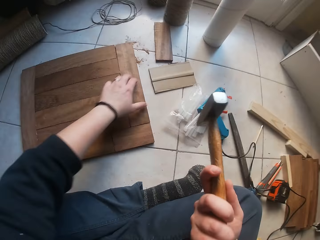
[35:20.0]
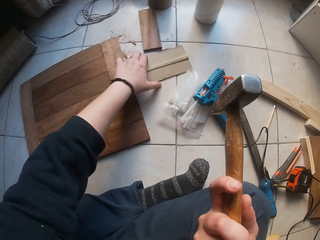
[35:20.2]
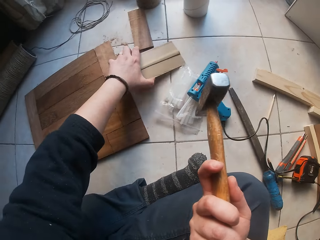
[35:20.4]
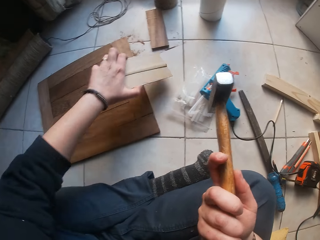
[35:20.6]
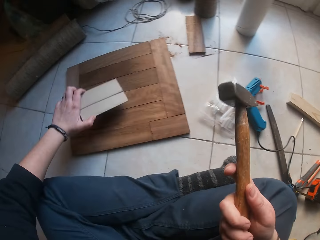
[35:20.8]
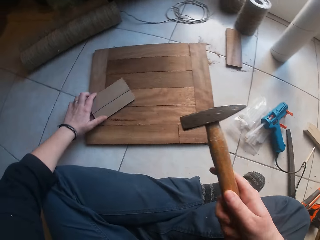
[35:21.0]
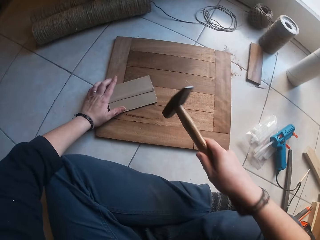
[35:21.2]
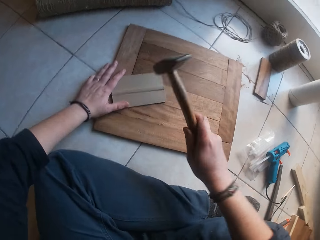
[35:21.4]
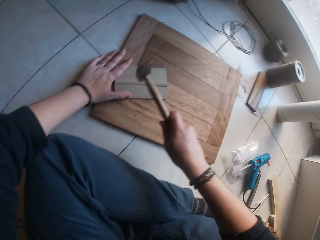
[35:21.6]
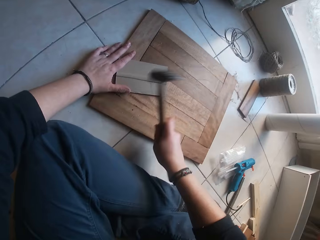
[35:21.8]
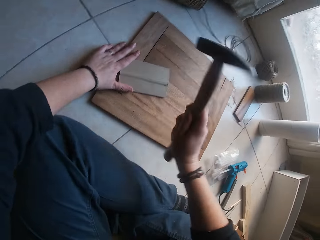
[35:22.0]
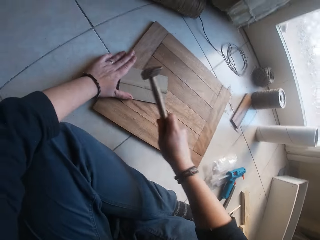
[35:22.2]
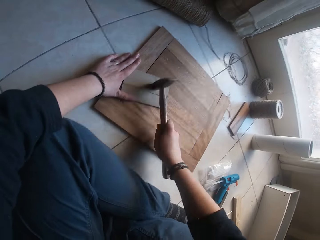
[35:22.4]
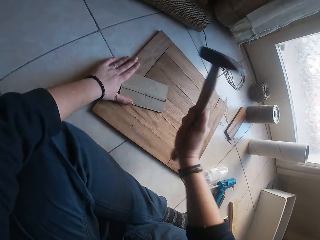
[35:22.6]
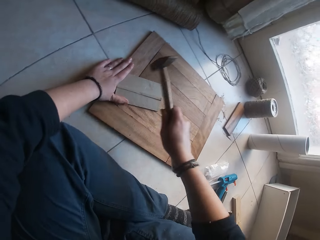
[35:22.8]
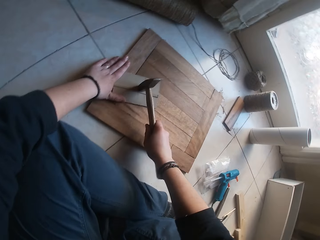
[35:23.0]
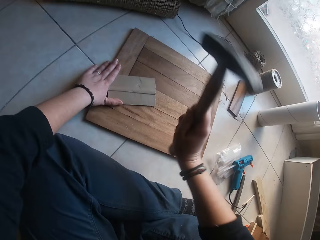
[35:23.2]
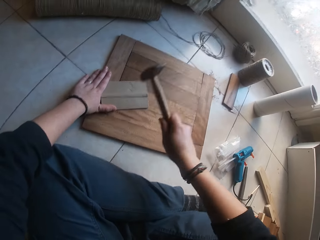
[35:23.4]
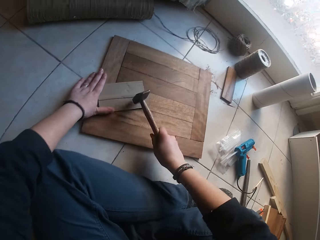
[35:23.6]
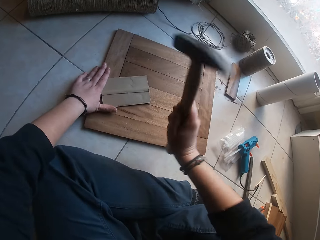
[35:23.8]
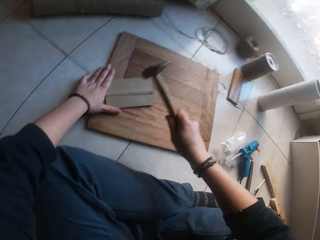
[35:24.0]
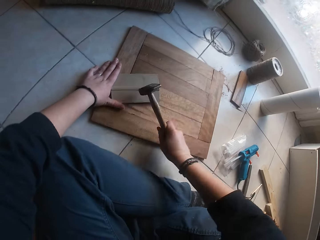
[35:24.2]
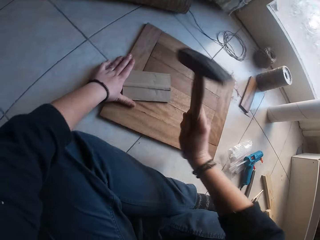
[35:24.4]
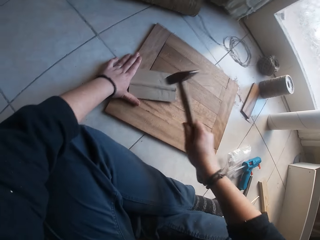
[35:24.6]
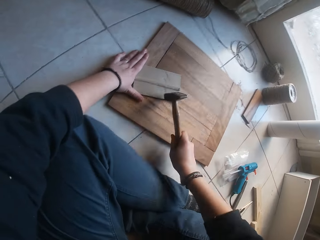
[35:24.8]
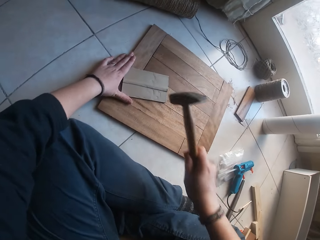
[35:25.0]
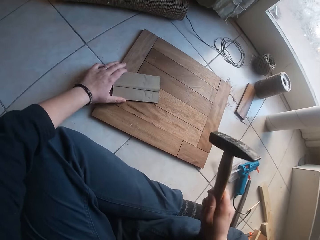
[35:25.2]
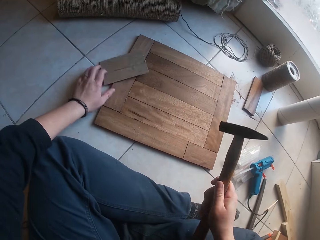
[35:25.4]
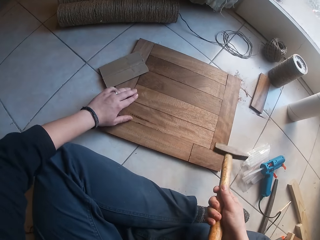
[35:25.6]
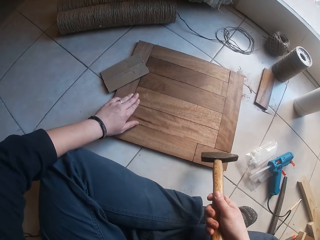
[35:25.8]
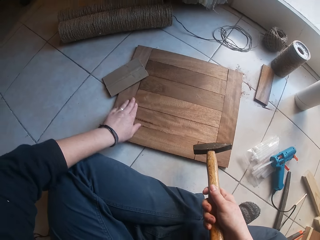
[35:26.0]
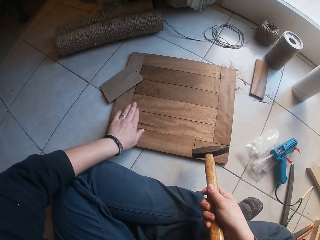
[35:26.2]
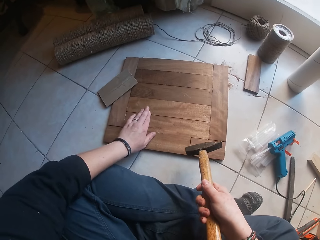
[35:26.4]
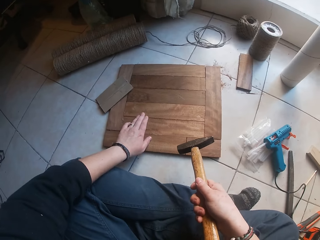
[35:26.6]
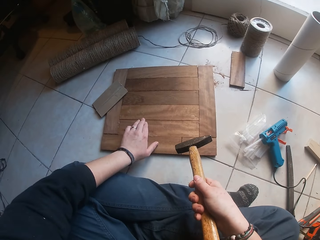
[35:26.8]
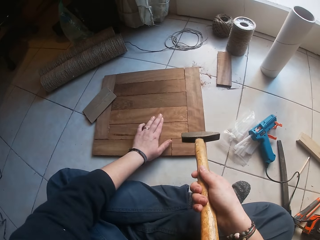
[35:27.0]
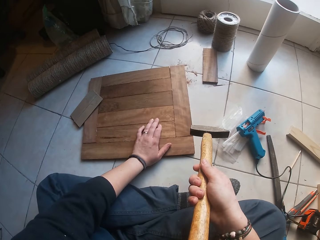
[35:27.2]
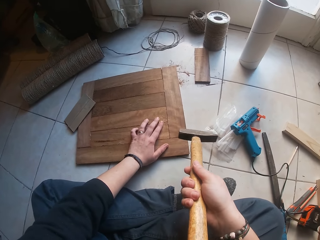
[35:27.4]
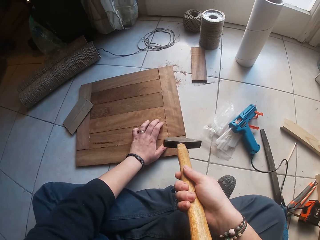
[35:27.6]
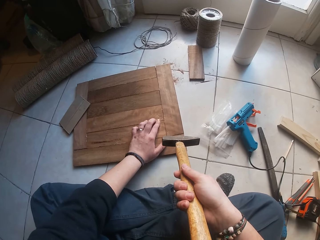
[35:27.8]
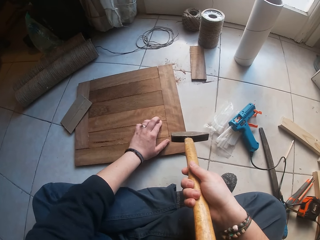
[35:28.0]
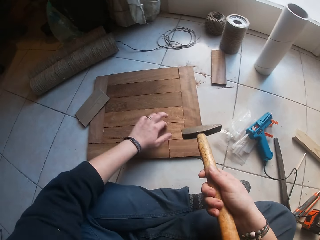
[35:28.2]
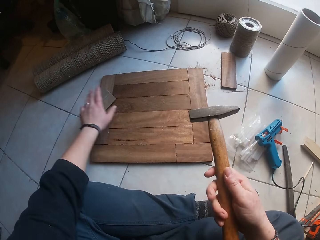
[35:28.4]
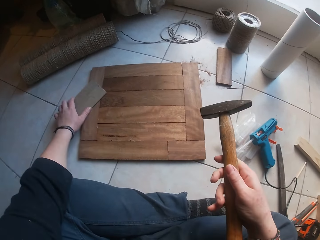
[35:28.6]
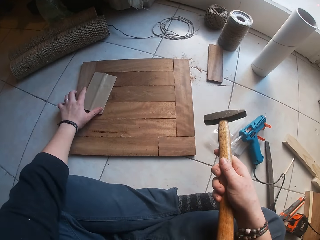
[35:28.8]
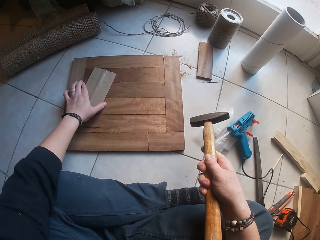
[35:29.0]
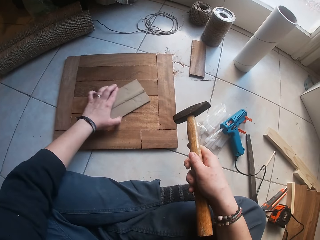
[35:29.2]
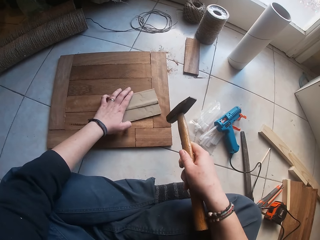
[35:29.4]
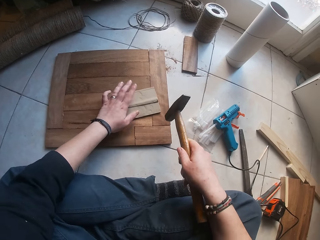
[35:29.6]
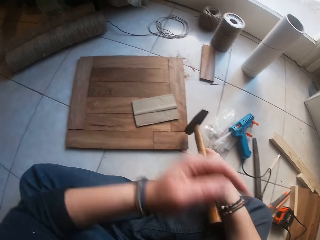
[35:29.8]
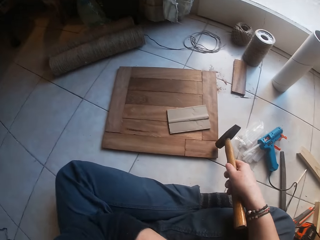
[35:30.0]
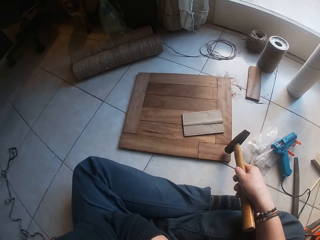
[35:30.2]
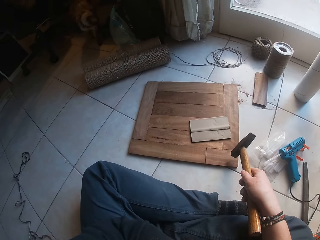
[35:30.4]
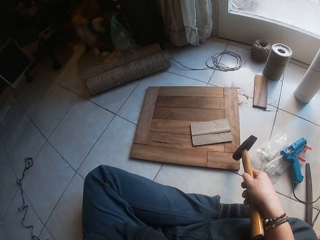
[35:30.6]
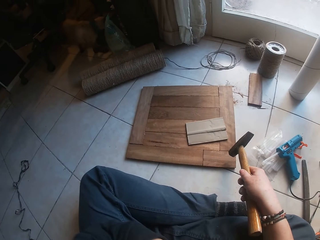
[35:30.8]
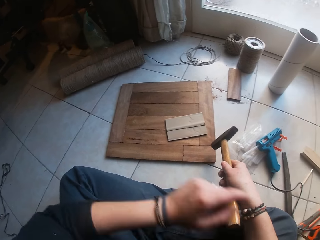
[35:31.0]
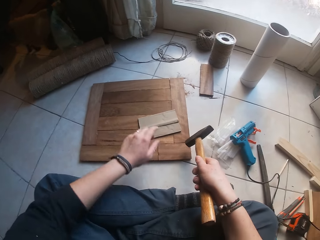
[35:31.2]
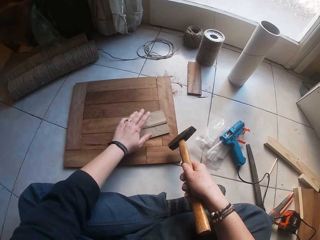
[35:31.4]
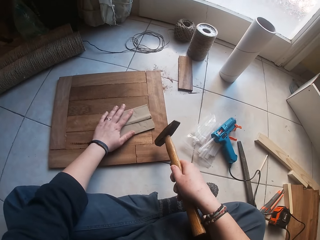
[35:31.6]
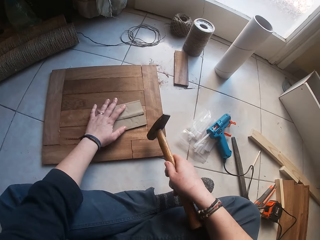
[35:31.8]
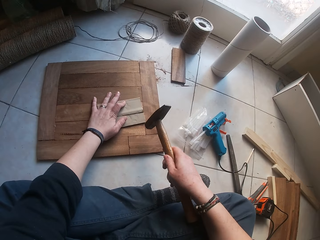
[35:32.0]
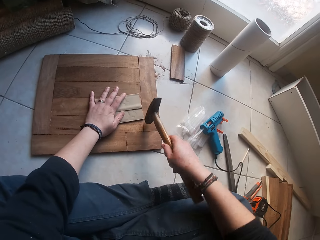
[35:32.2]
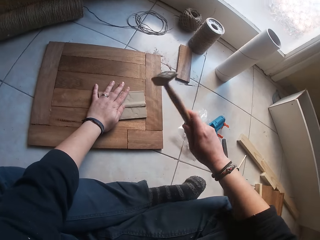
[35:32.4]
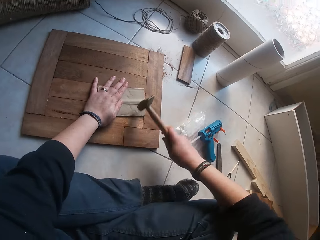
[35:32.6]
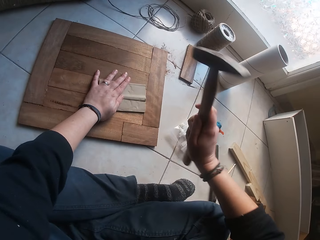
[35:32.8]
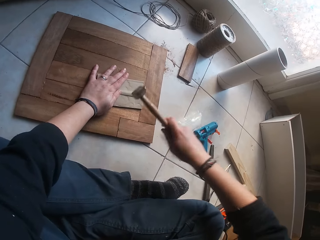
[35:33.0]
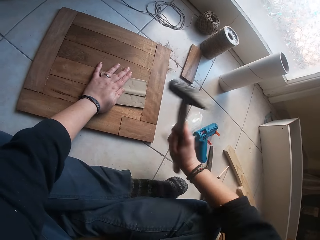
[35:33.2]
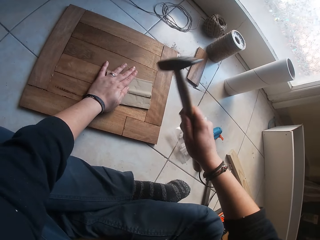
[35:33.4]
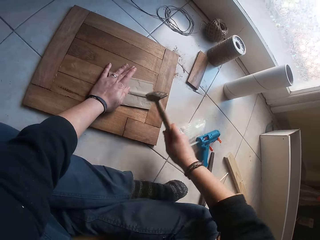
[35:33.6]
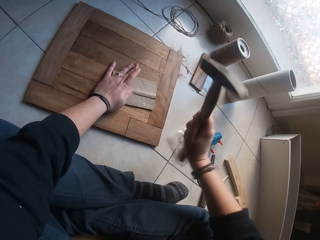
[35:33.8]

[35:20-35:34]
The camera wearer picks up the carton paper from the floor with his left hand. He places the carton paper on the wooden structure with his left hand. He hits the carton paper on the wooden structure on the floor with the hammer in his right hand. He adjusts the carton paper on the wooden structure with his left hand. He touches the wooden structure on the floor with his left hand. He adjusts the carton paper on the wooden structure with his left hand. He raises his left hand towards his face. He adjusts the carton paper on the wooden structure with his left hand. He hits the carton paper on the wooden structure on the floor with the hammer in his right hand.

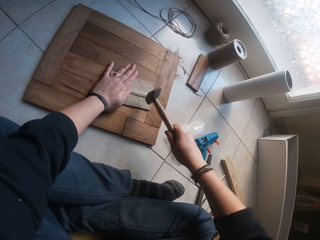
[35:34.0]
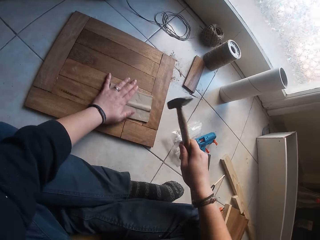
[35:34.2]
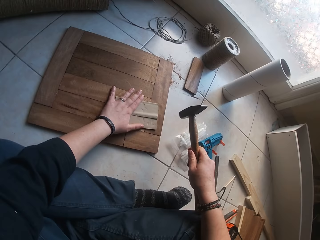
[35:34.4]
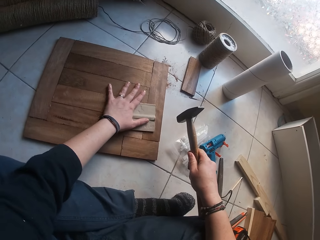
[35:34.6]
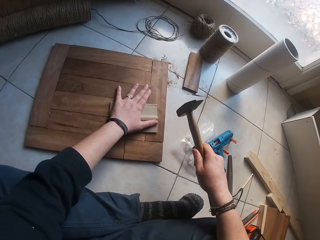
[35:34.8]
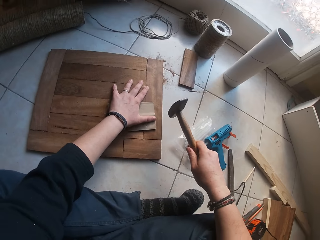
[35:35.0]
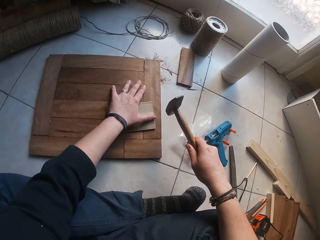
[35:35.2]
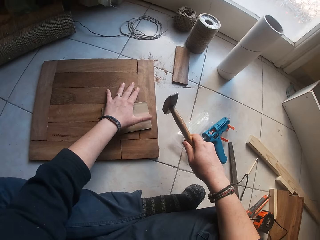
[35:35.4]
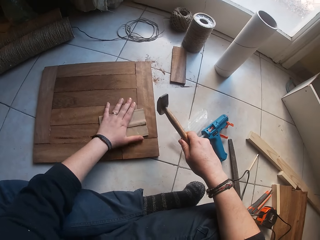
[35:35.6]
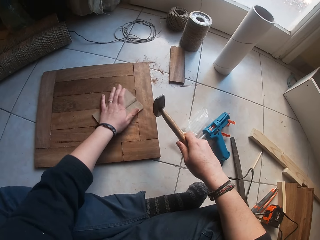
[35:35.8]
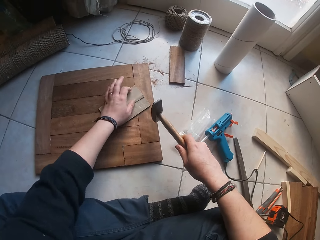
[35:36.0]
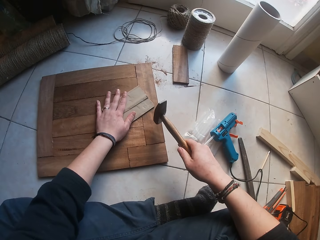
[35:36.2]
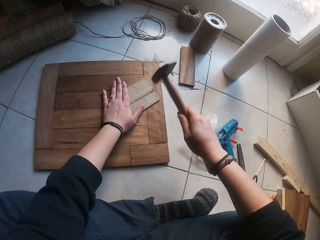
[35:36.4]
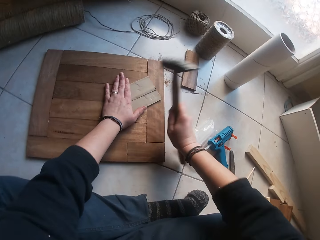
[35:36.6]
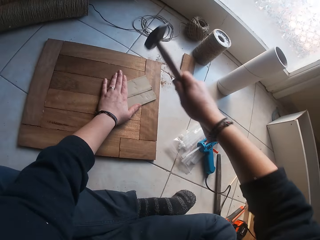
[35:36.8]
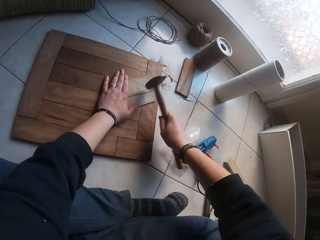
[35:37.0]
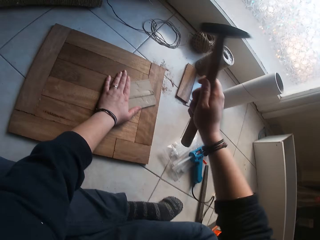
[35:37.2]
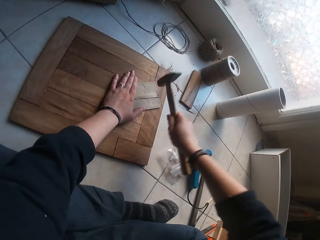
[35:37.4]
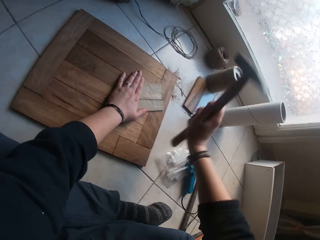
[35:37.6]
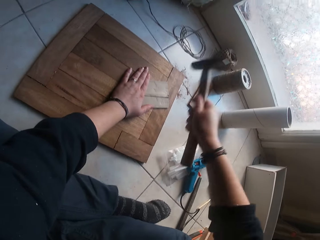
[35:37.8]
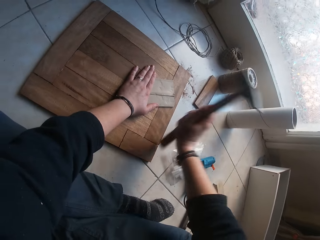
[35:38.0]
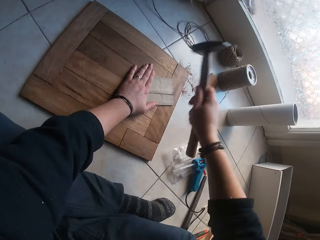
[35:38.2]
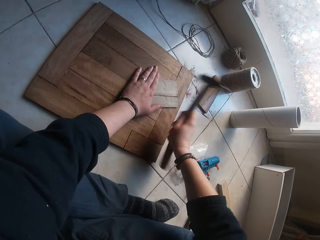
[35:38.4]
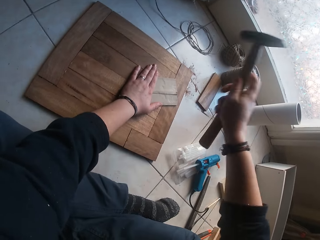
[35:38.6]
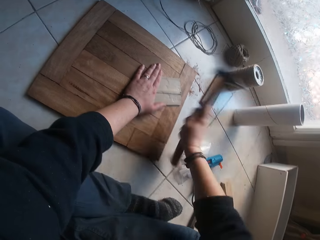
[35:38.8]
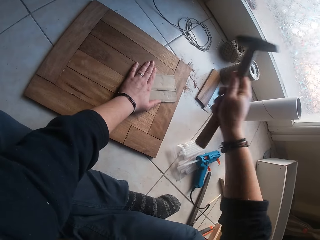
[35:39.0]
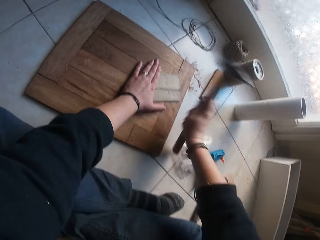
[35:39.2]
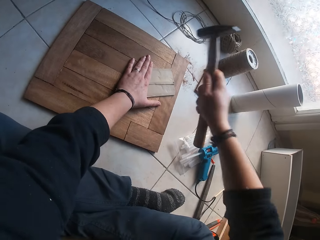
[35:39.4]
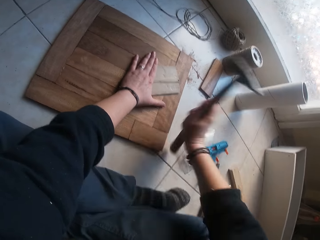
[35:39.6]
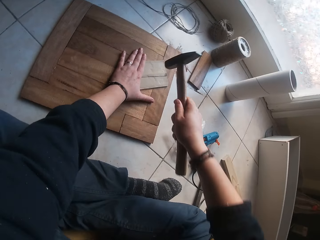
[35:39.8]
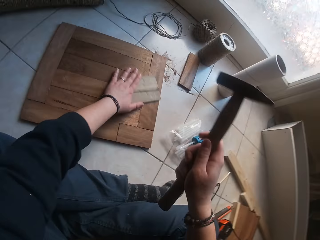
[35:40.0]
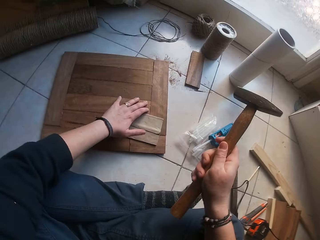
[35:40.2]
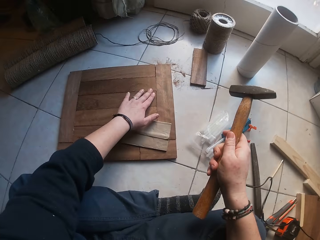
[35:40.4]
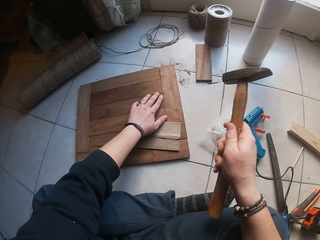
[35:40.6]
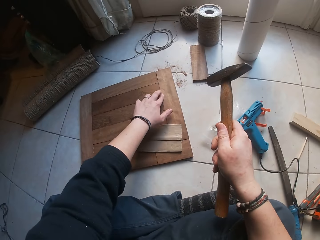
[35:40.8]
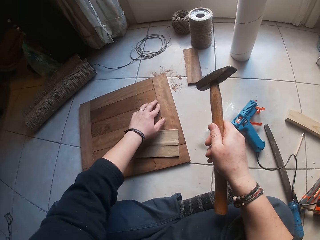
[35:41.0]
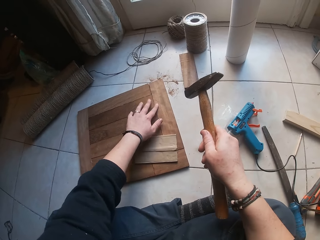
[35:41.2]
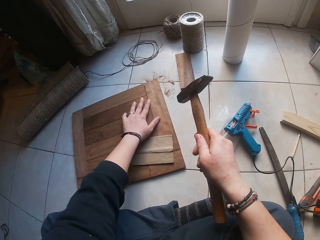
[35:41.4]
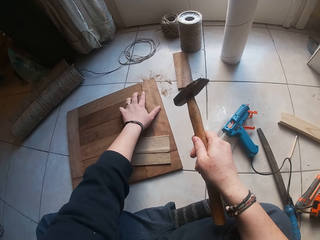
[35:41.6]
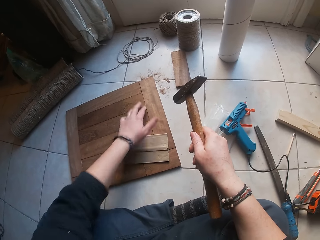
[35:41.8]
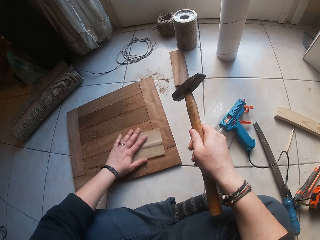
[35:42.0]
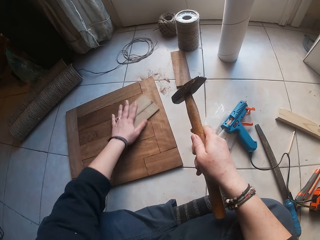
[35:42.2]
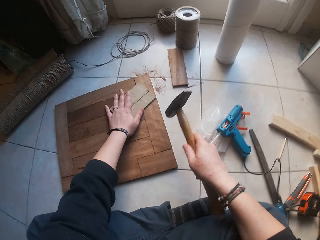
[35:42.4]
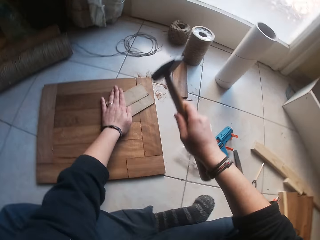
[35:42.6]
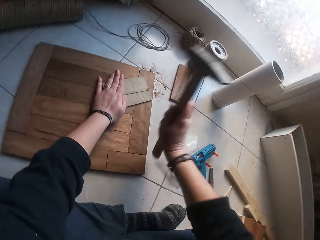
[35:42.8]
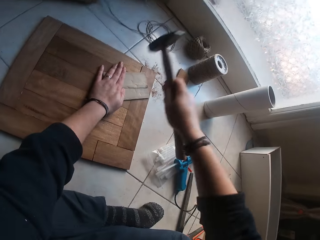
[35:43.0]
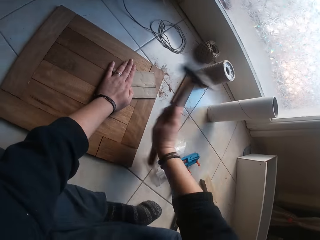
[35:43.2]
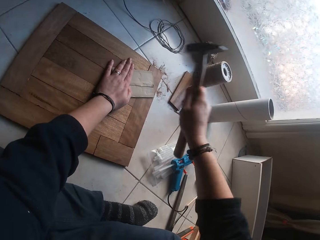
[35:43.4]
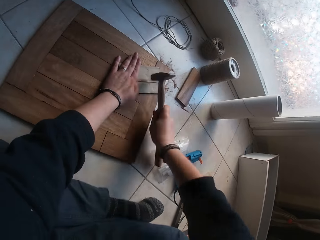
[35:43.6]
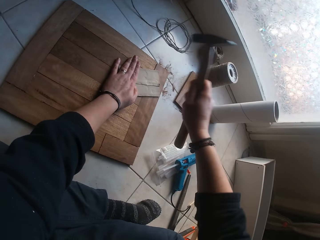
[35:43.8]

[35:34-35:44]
The camera wearer adjusts the carton paper on the wooden structure with his left hand. He hits the carton paper on the wooden structure on the floor with the hammer in his right hand. He adjusts the carton paper on the wooden structure with his left hand. He touches the wooden structure on the floor with his left hand. He adjusts the carton paper on the wooden structure with his left hand. He hits the carton paper on the wooden structure on the floor with the hammer in his right hand.
